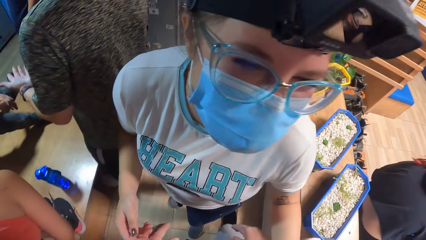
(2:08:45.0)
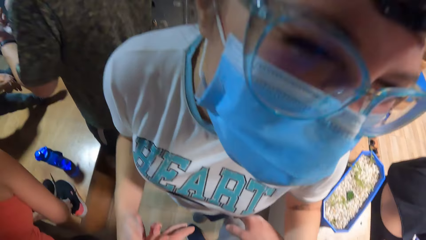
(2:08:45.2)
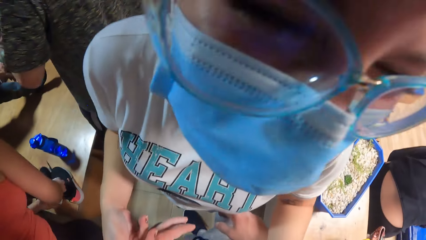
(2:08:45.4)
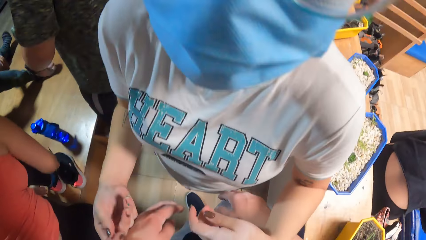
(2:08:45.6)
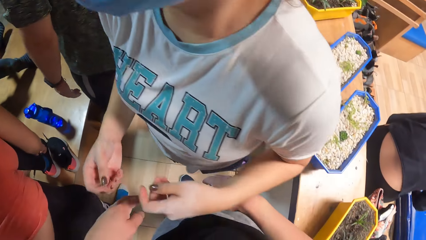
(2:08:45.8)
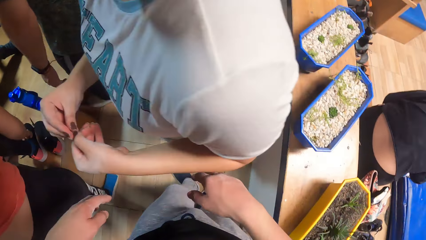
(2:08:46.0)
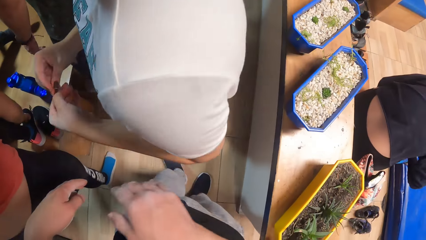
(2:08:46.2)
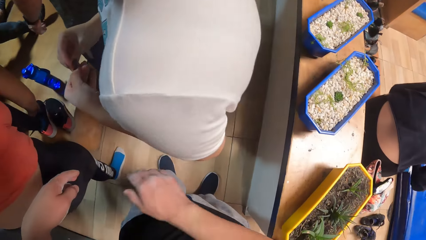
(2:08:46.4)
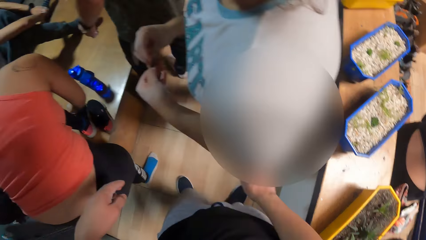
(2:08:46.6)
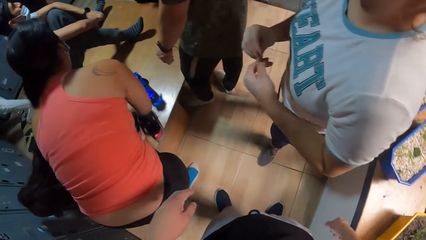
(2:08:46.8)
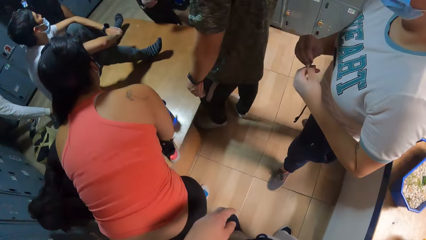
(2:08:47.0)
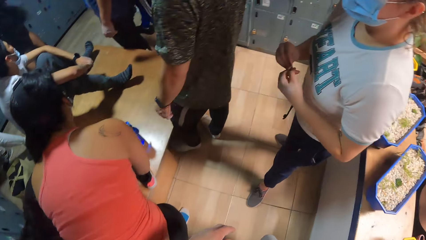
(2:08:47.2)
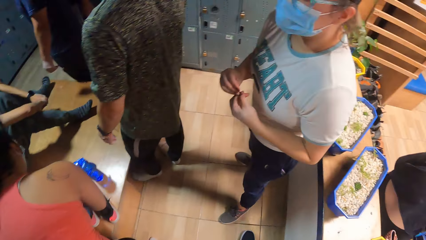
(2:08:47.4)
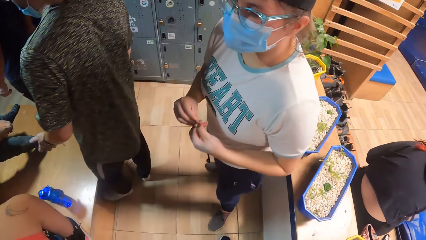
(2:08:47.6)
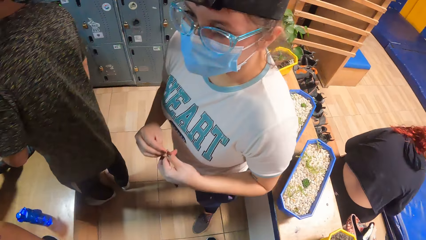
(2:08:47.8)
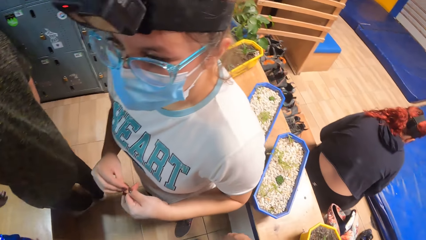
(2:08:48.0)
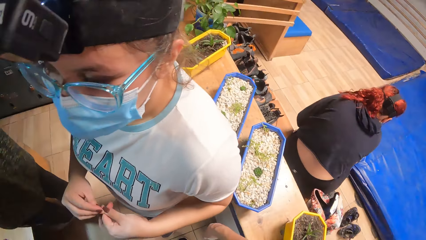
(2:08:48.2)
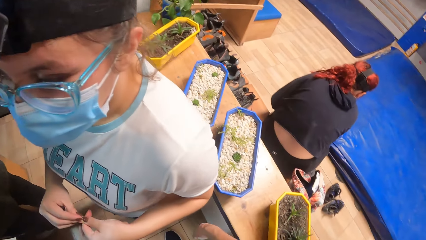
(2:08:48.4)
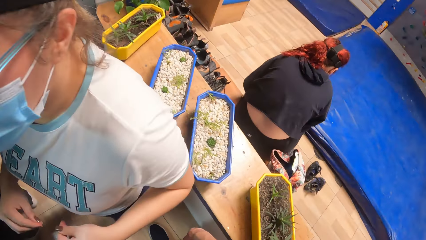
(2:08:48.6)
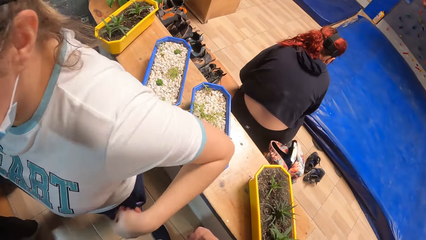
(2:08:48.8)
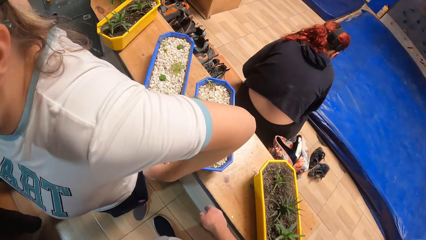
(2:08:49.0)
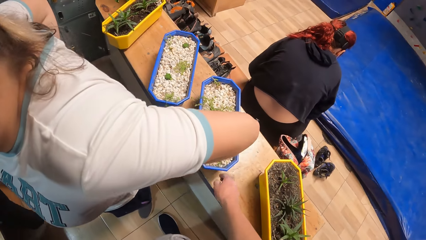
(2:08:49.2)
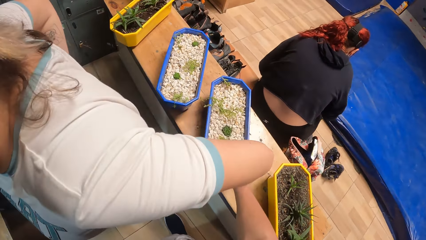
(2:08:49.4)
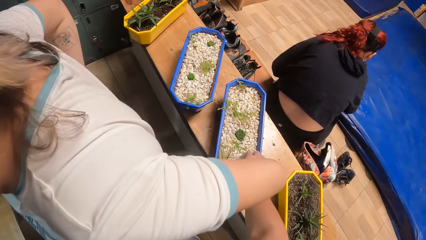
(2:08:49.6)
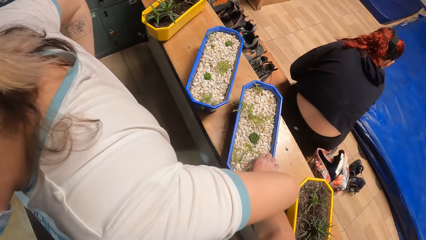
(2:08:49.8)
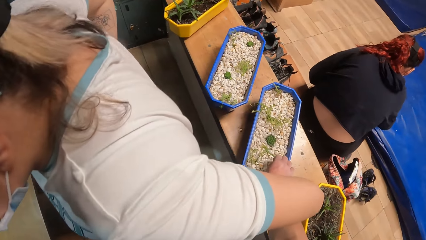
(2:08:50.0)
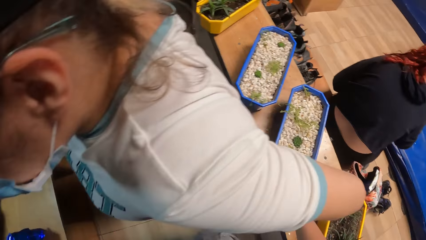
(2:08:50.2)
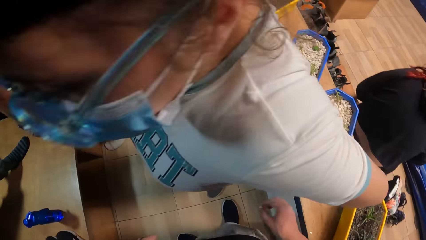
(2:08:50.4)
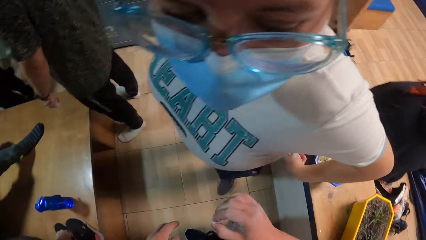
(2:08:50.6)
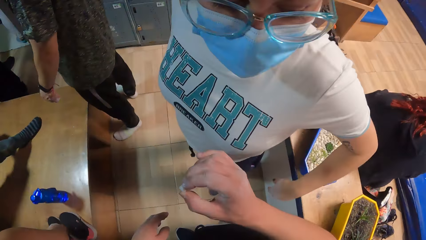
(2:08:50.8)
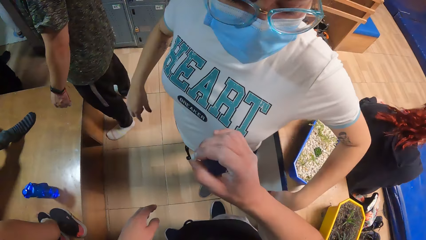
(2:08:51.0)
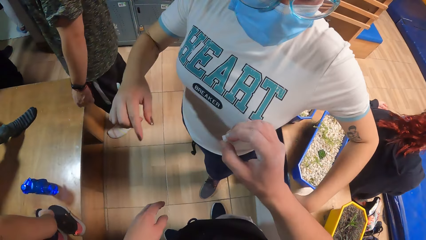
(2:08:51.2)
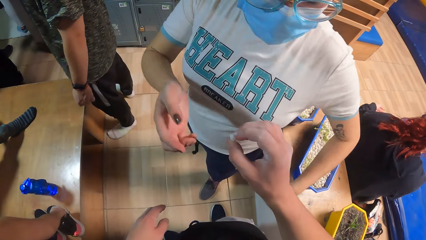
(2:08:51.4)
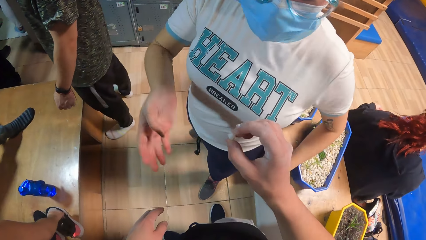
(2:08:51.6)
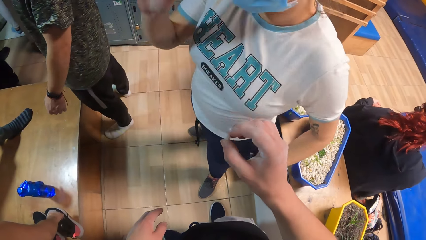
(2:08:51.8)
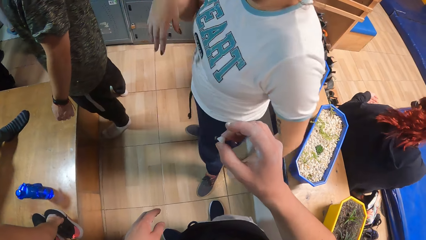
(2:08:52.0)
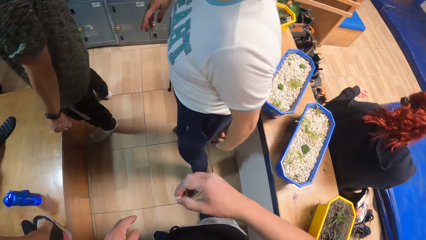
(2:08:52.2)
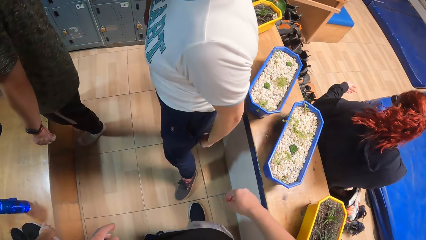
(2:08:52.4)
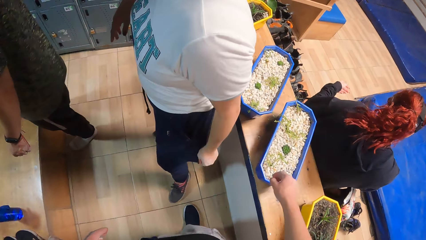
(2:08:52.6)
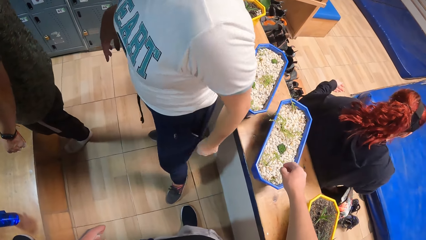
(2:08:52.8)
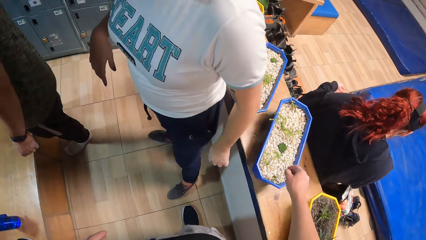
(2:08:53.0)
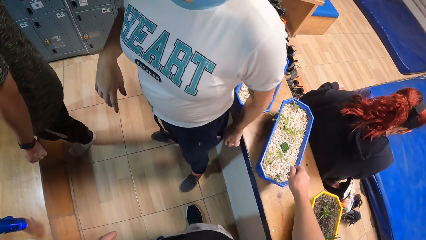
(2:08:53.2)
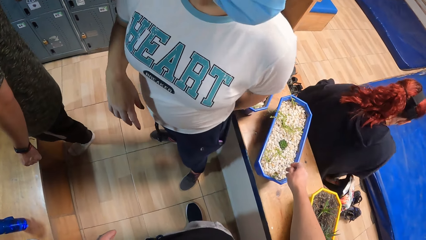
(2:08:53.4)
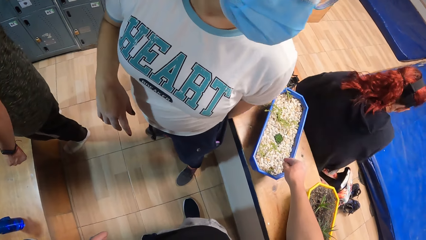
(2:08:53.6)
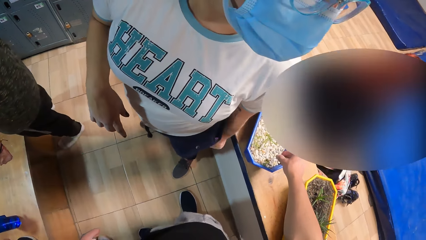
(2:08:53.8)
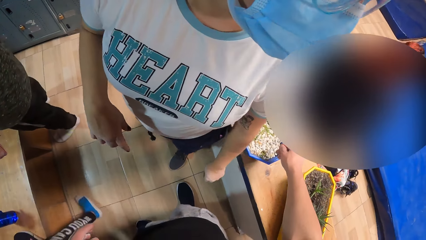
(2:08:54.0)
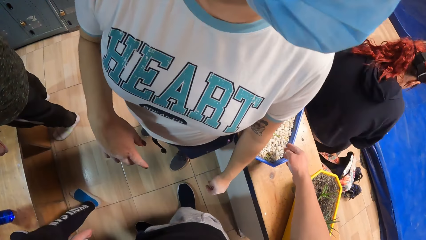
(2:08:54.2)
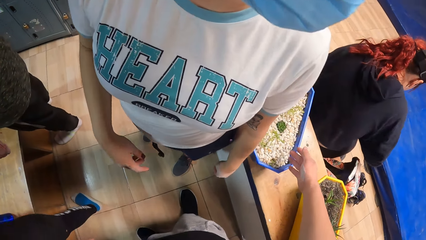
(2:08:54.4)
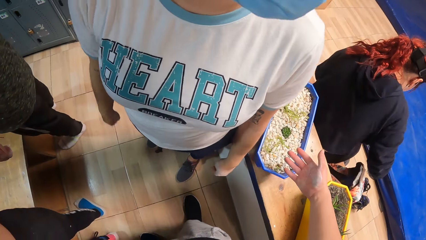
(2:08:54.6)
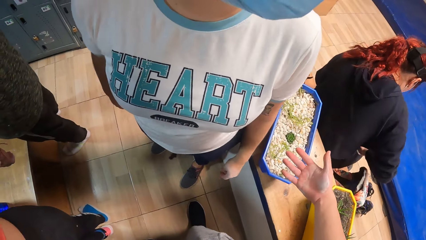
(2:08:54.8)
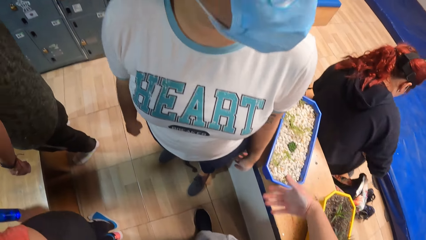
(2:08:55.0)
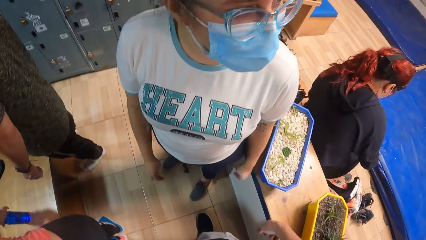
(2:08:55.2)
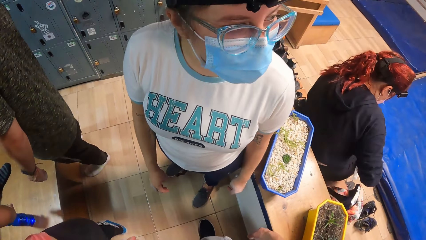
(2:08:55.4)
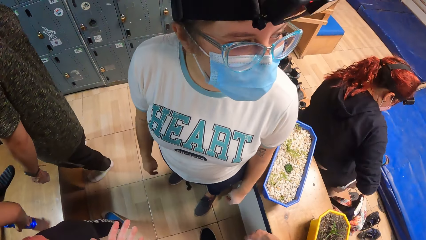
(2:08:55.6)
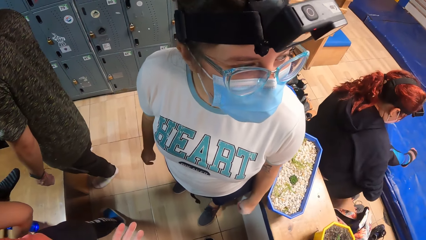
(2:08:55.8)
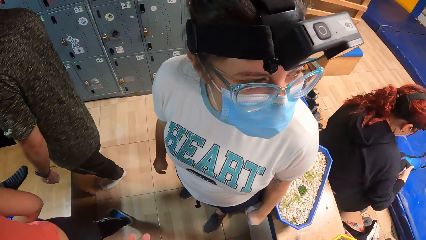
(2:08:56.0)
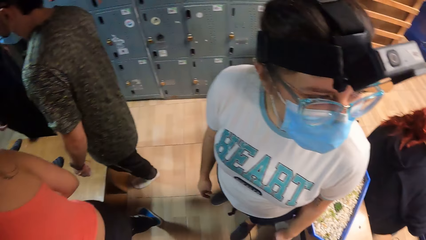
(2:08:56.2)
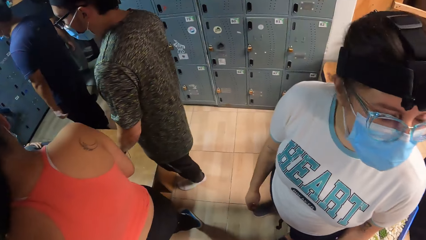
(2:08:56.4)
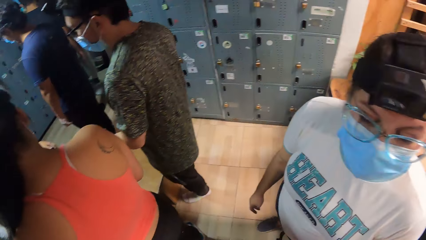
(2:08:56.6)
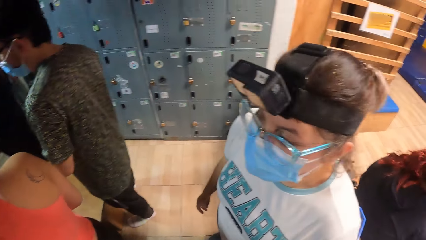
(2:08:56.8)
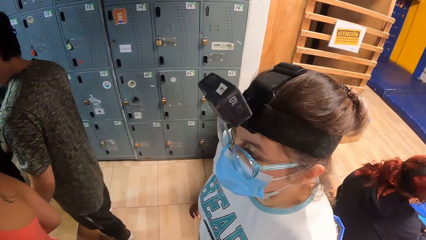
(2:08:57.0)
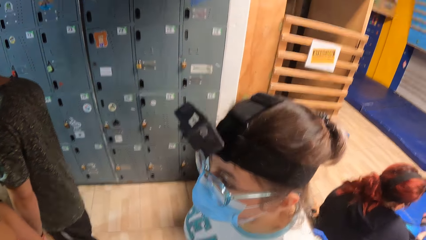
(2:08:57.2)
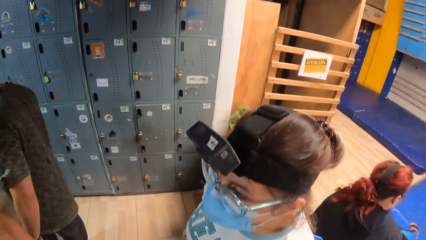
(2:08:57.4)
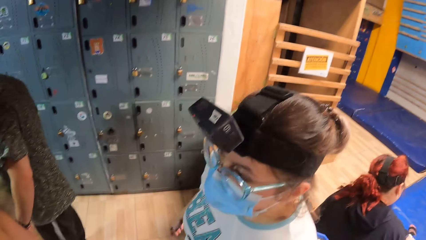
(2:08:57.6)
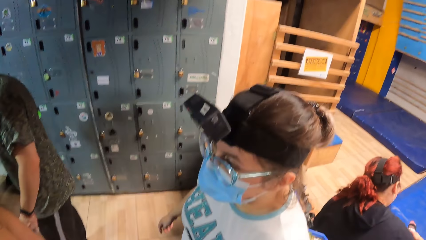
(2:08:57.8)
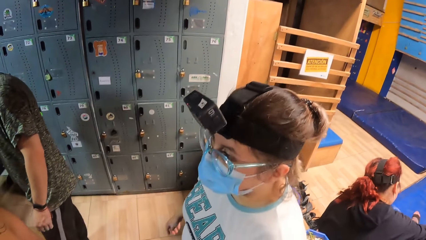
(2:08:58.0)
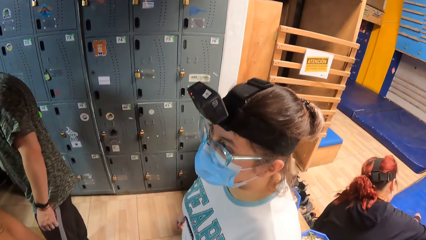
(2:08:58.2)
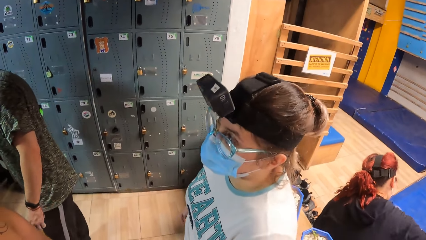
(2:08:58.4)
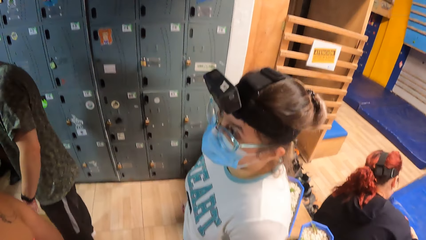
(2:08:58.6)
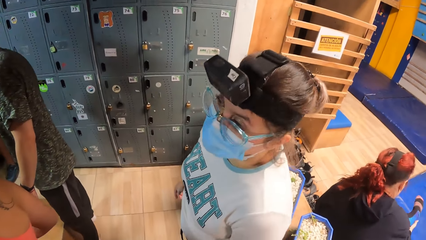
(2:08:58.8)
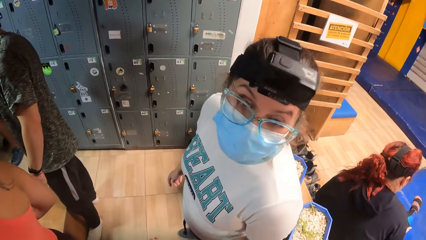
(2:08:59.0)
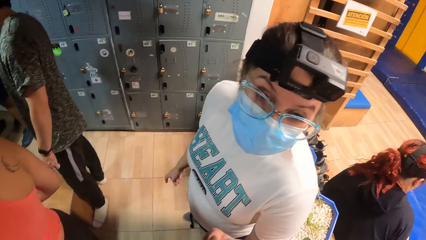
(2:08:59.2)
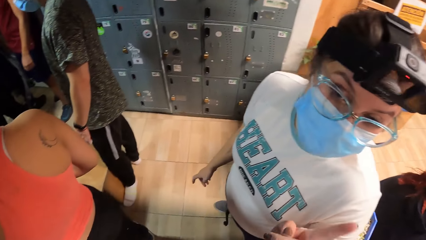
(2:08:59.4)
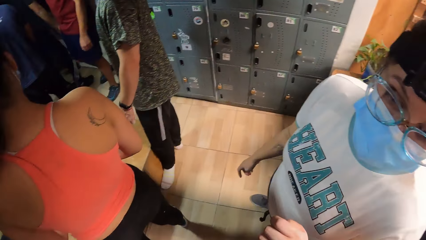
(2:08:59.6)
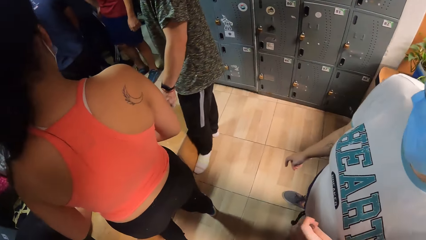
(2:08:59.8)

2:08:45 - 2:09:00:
The camera wearer picks up a crystal stone. He raises the crystal stone. He lifts his hand. He drops the crystal stone. He places something in the dish. He looks around the room.
